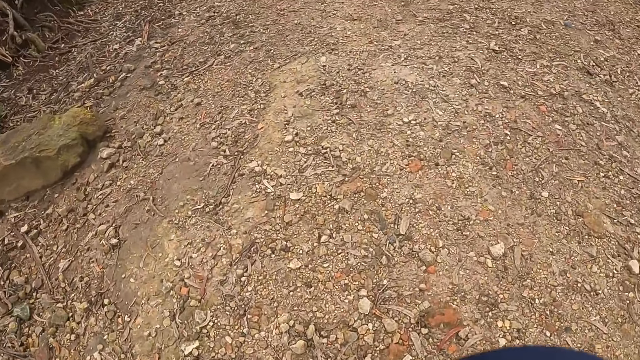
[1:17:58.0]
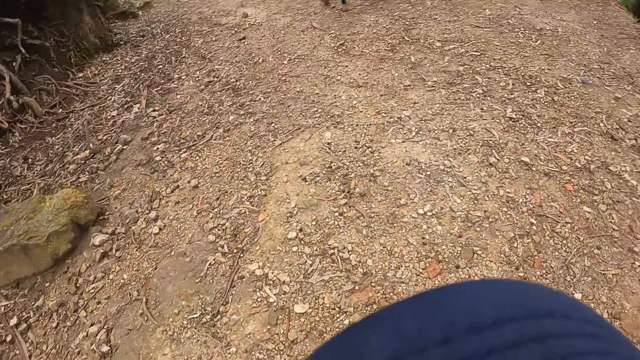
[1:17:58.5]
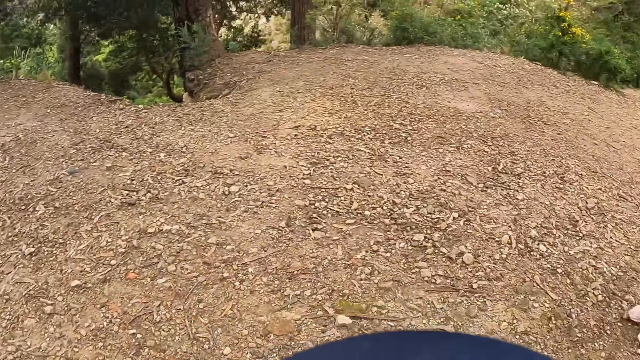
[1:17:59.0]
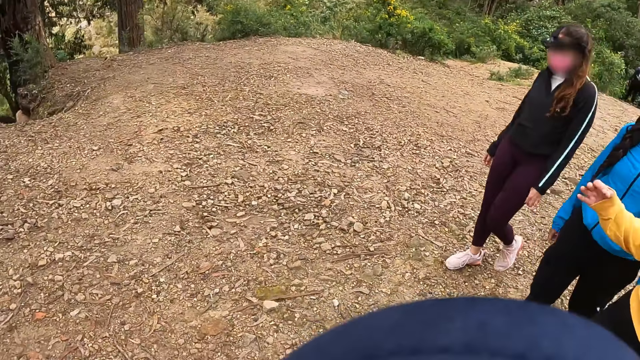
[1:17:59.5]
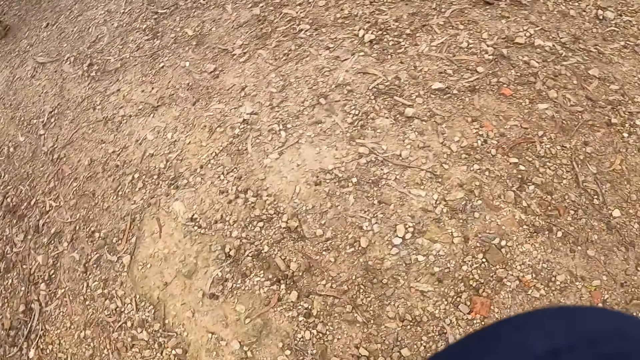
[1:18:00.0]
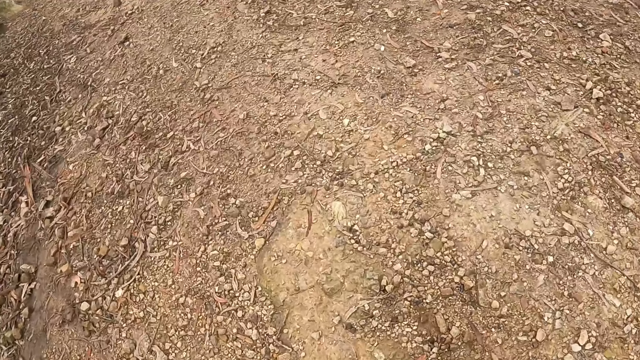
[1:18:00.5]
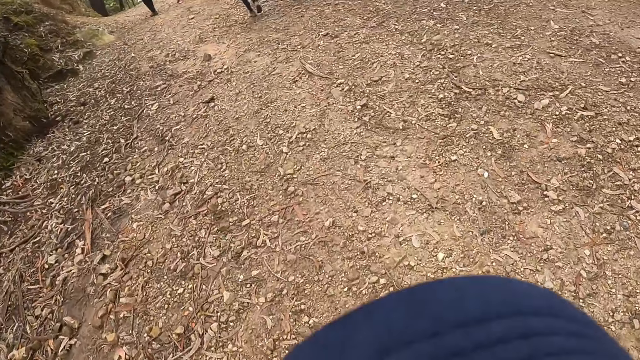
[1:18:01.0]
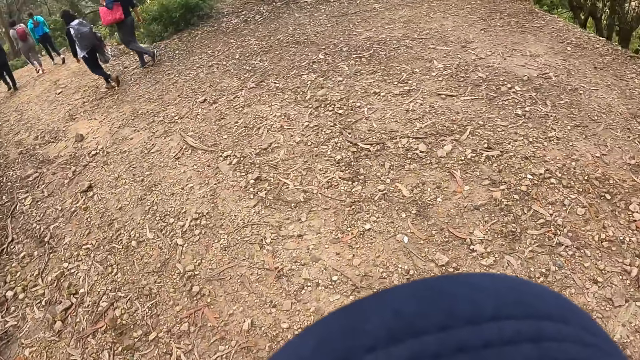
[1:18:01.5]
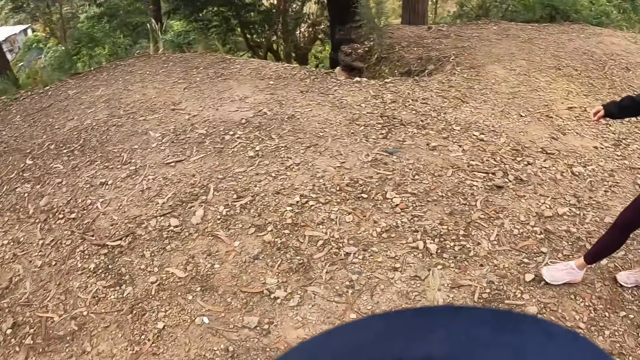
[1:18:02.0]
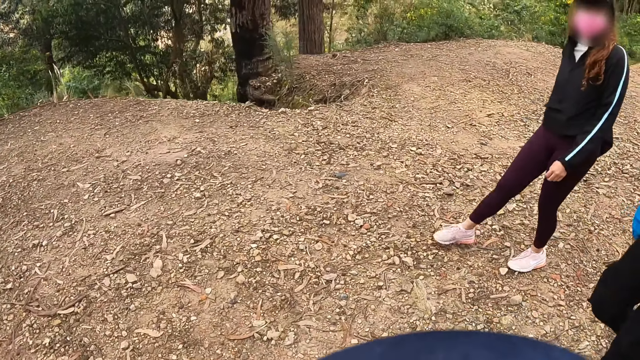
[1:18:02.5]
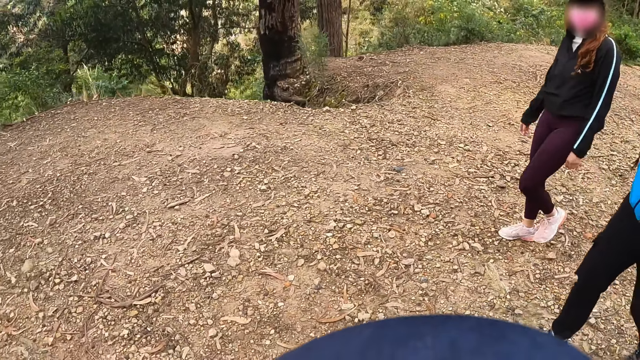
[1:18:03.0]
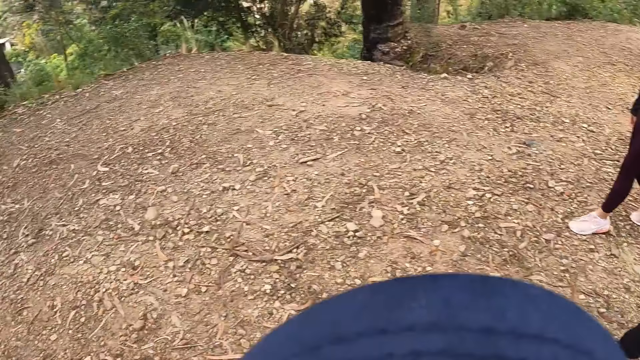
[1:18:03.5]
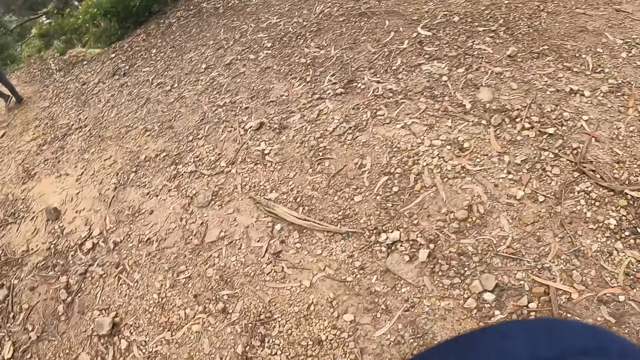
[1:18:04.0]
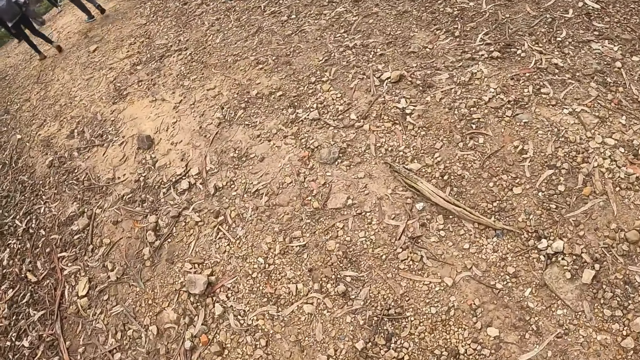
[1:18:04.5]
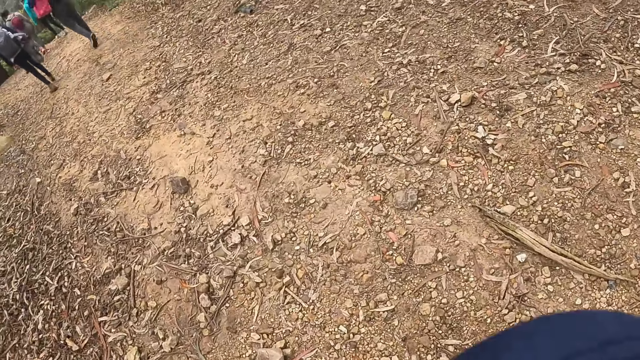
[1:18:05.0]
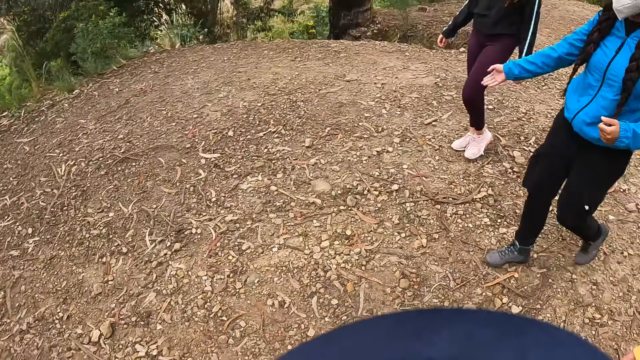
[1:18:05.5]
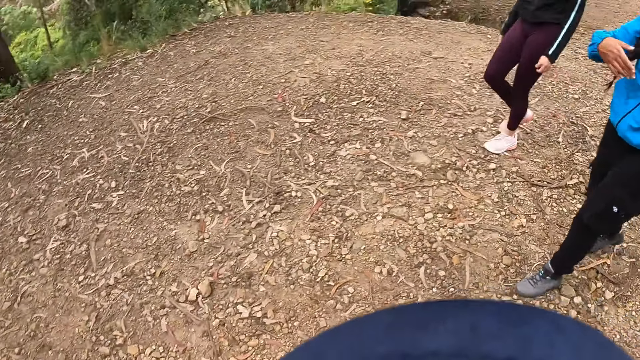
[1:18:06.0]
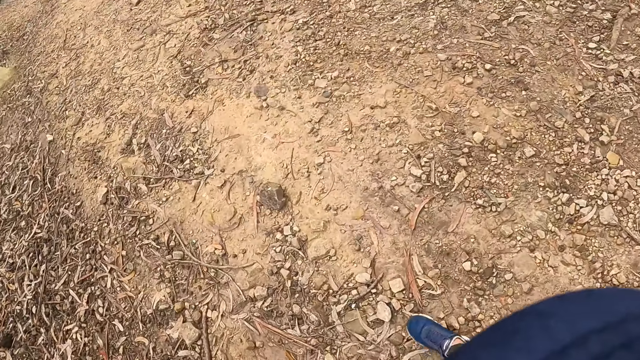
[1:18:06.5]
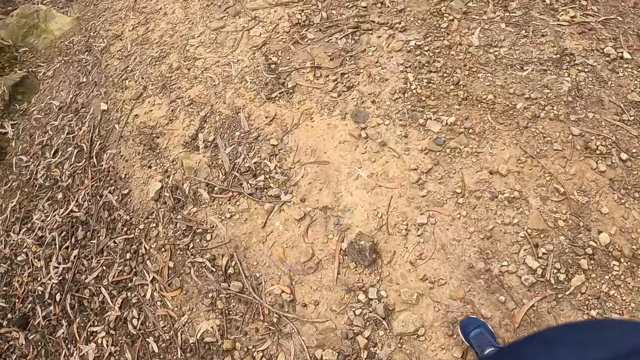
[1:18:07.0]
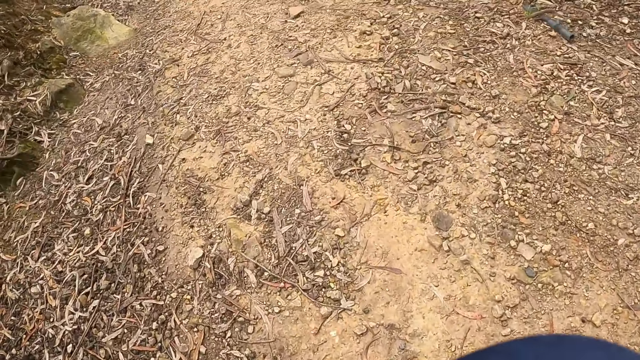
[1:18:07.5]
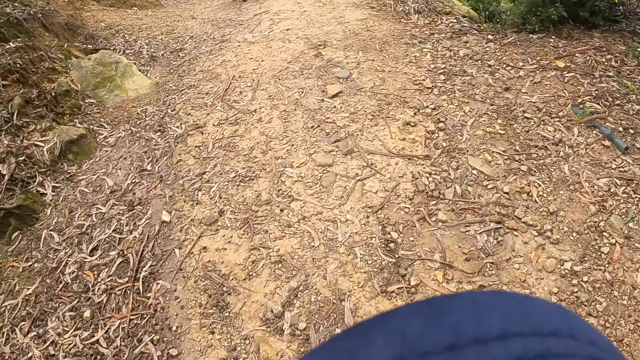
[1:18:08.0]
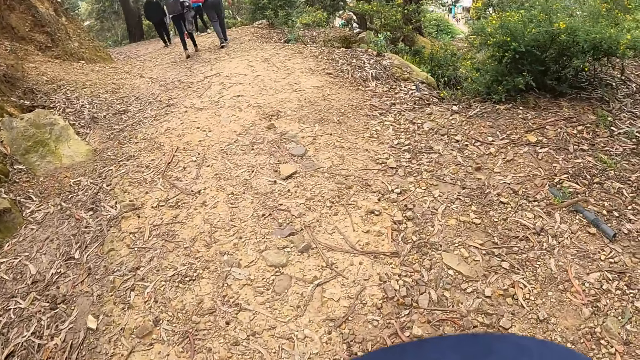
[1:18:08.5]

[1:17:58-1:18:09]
A woman walks. Another woman stares. A woman converses with the camera wearer and the group of people. The first woman walks. The camera wearer walks down the hill alongside the group of people.

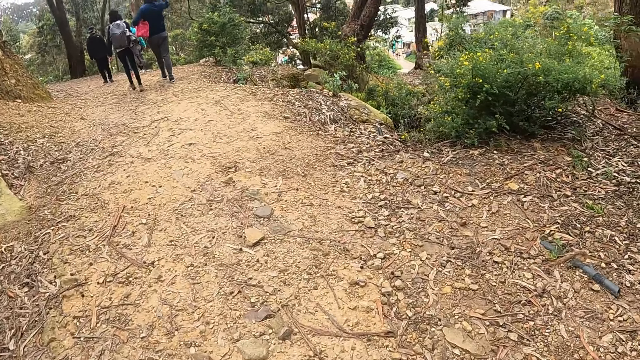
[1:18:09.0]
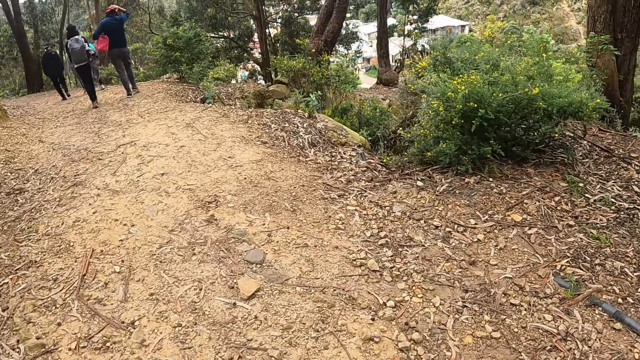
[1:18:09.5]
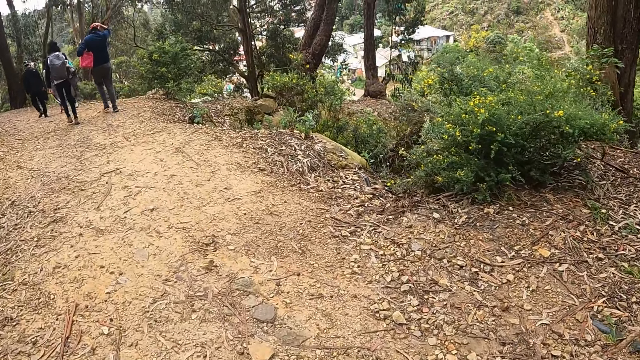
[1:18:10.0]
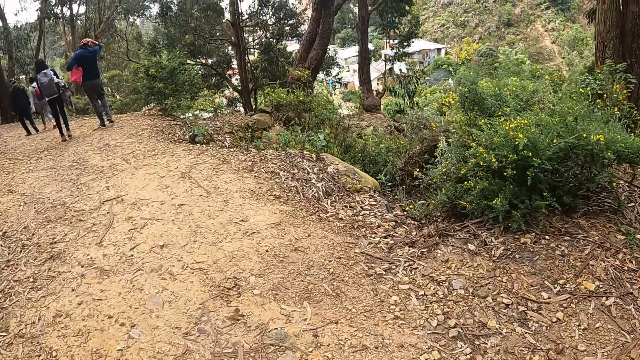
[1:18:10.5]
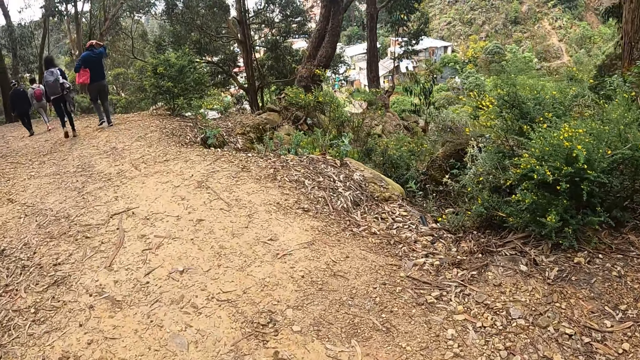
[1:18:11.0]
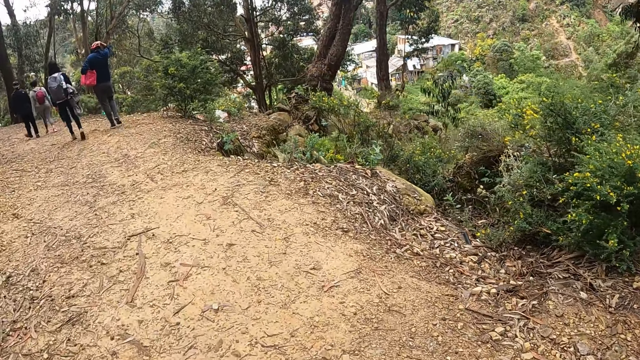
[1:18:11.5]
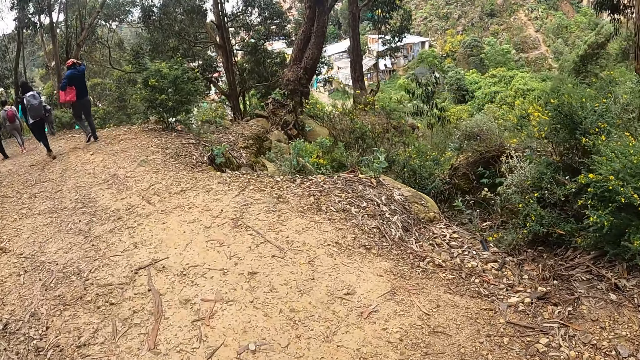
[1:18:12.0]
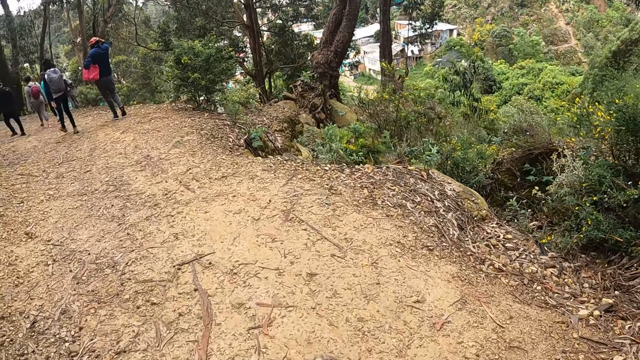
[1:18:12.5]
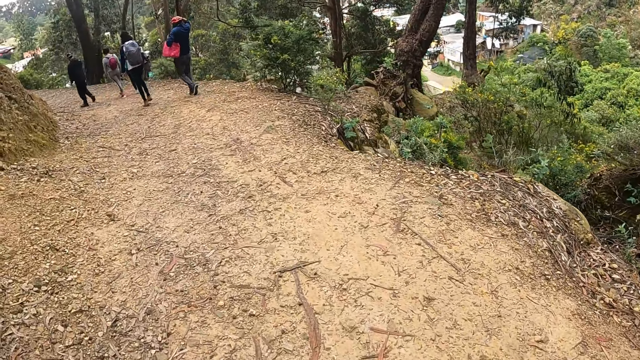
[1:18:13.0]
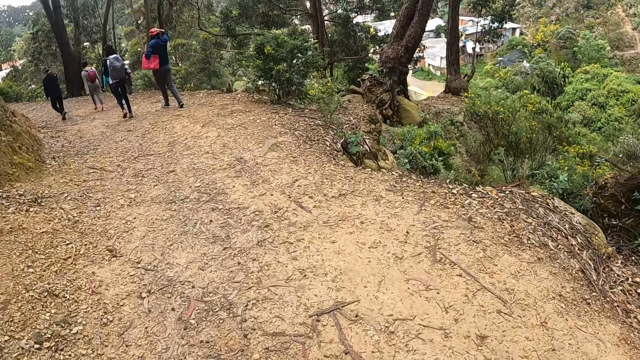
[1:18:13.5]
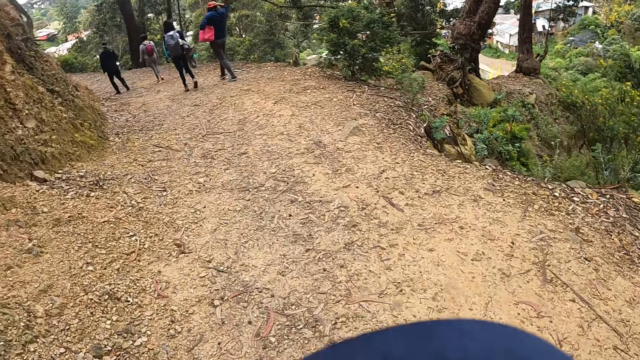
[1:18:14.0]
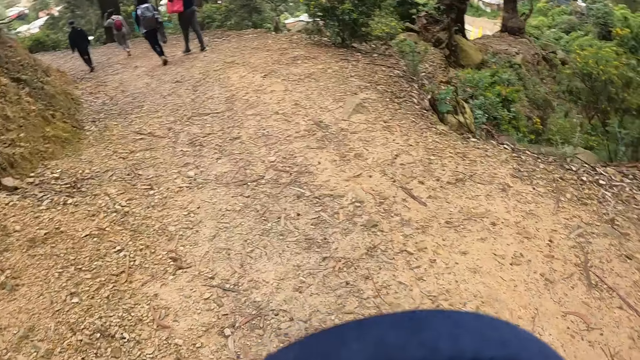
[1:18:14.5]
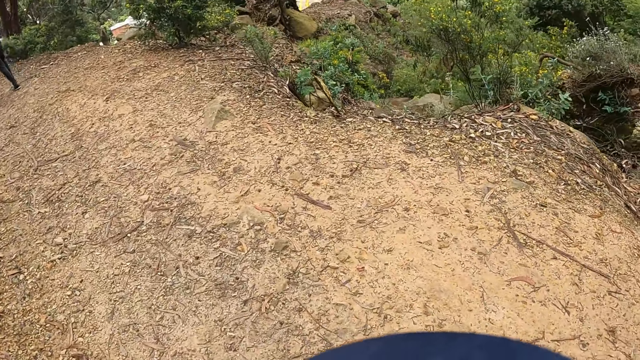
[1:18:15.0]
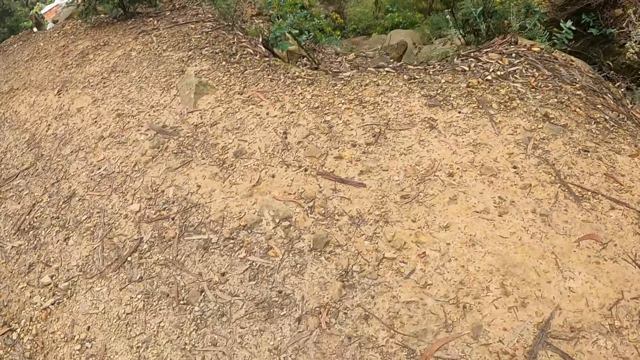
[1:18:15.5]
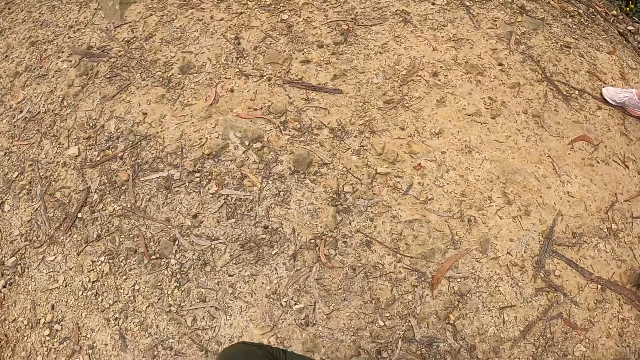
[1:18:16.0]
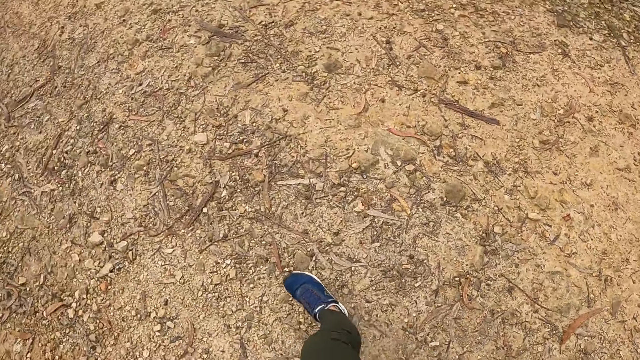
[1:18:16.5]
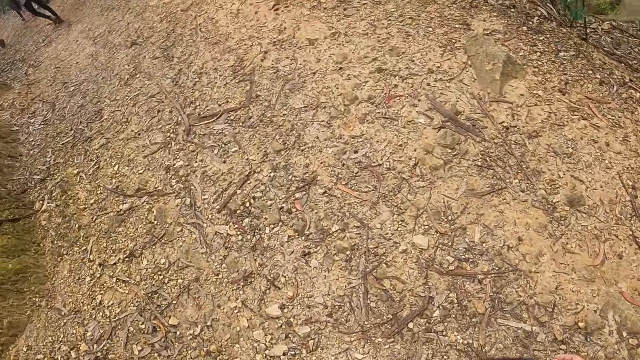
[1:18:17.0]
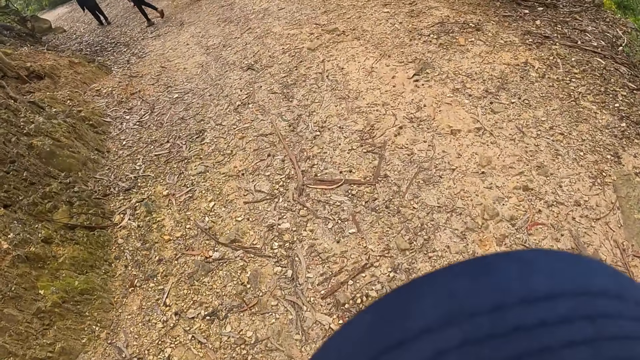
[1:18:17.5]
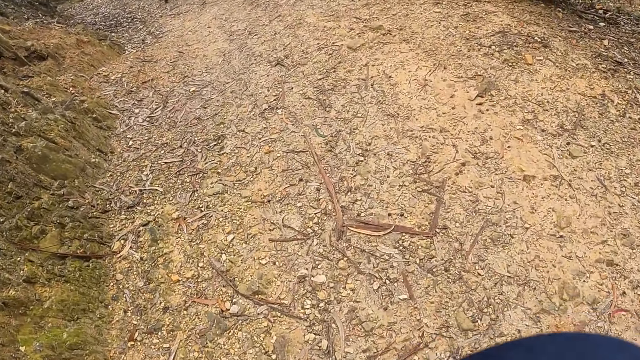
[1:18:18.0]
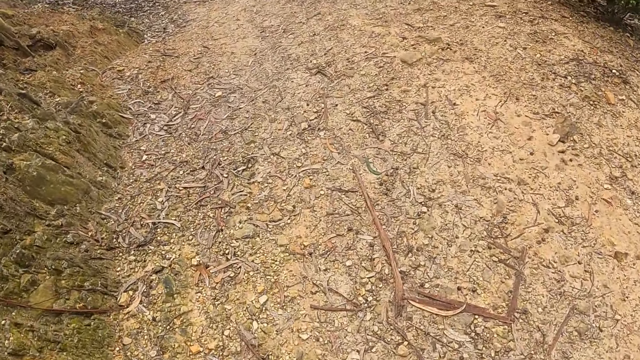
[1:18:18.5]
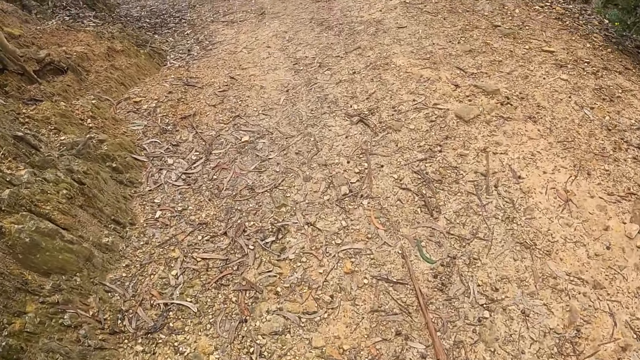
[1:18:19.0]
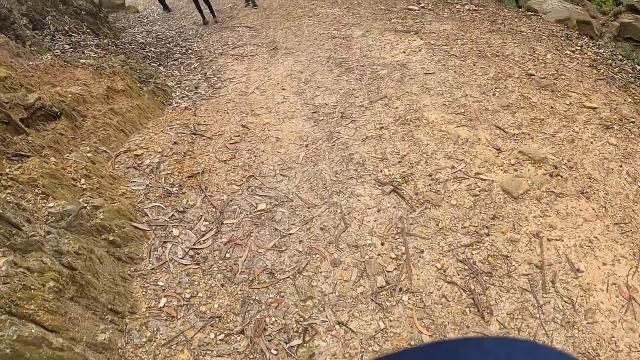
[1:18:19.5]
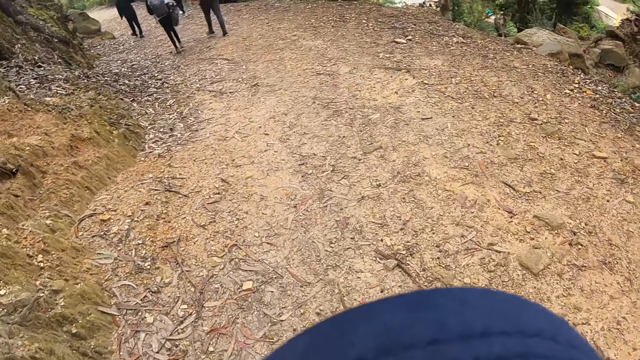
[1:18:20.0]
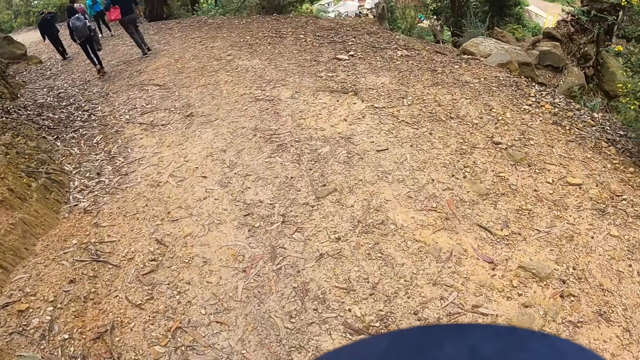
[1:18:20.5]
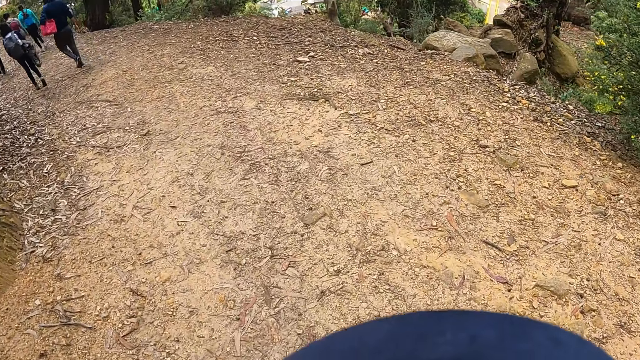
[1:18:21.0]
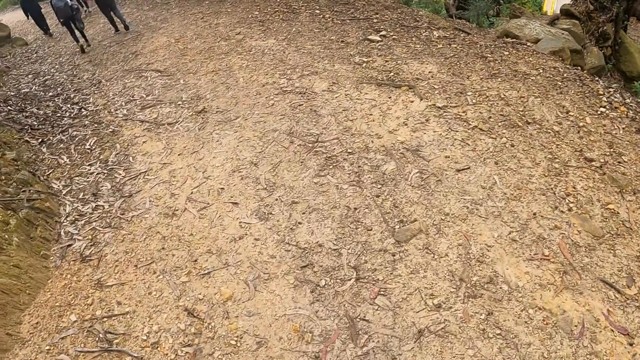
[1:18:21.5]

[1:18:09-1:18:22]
The camera wearer walks. A woman walks. The camera wearer walks.
